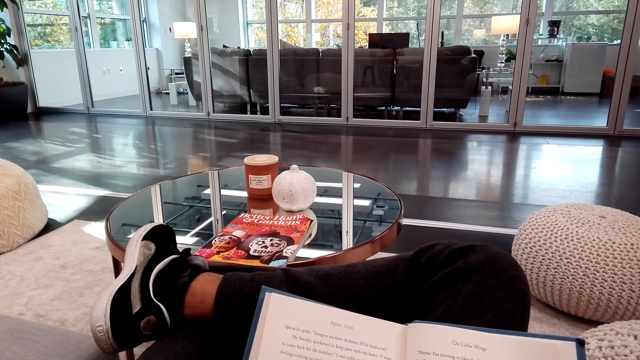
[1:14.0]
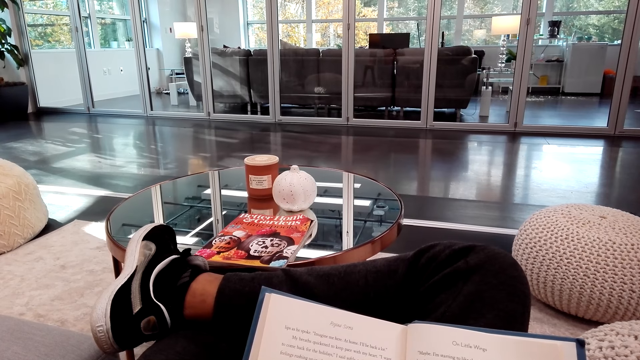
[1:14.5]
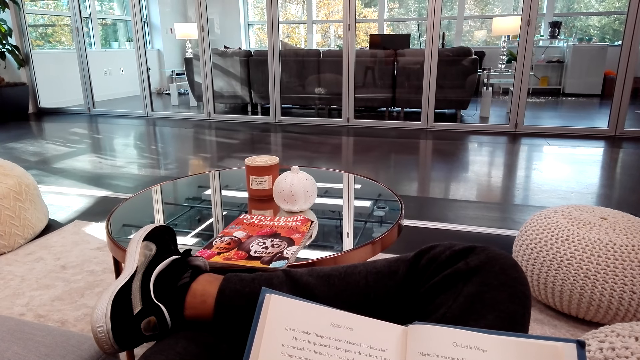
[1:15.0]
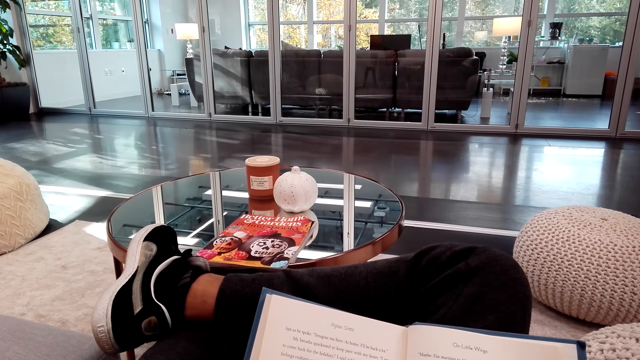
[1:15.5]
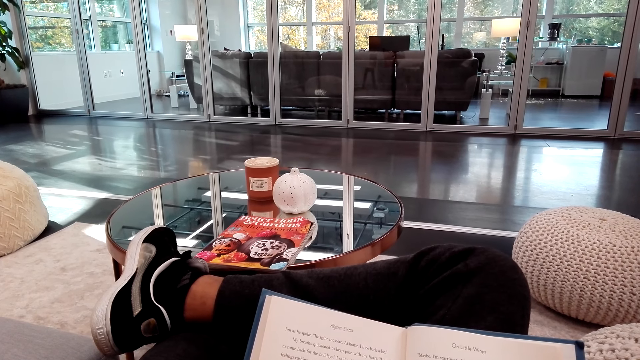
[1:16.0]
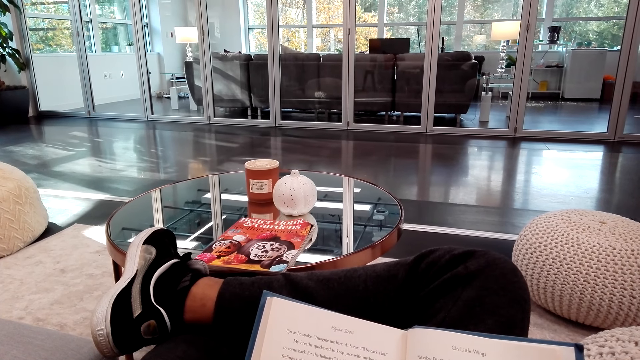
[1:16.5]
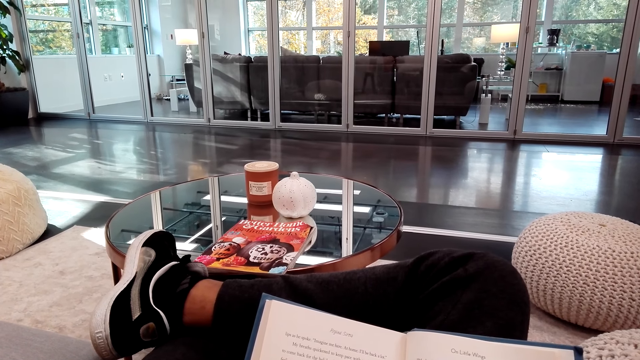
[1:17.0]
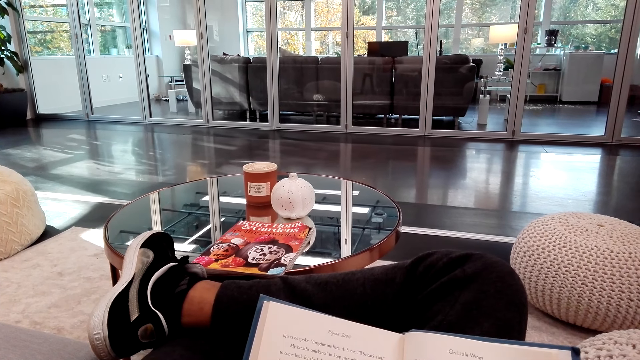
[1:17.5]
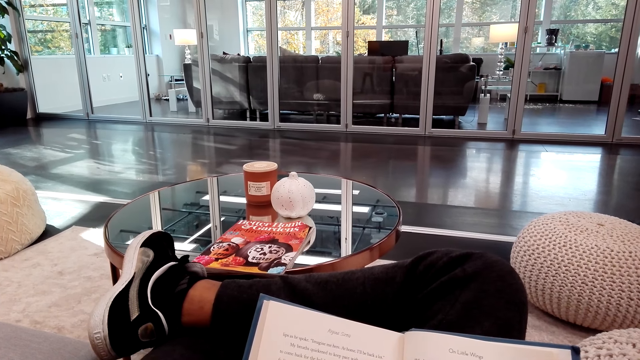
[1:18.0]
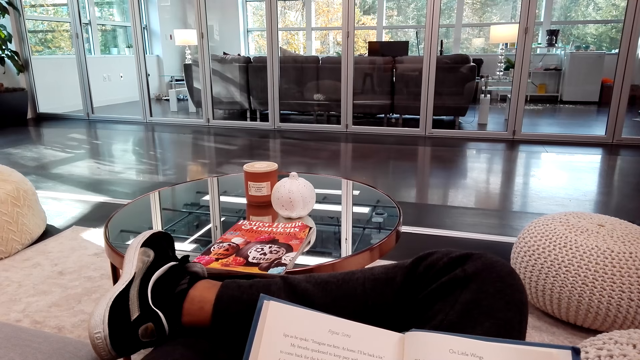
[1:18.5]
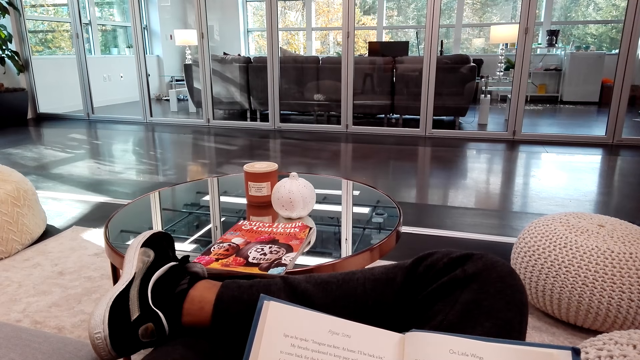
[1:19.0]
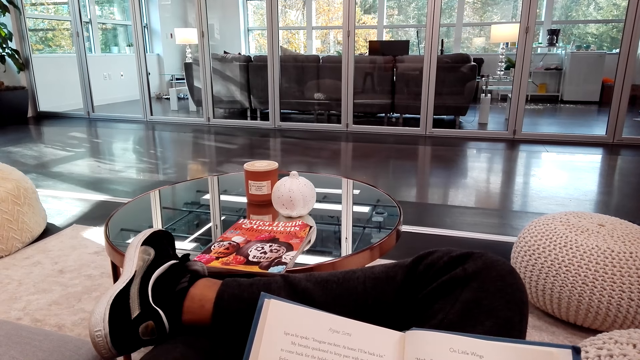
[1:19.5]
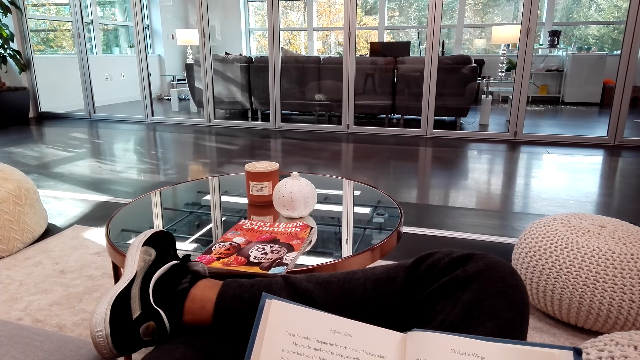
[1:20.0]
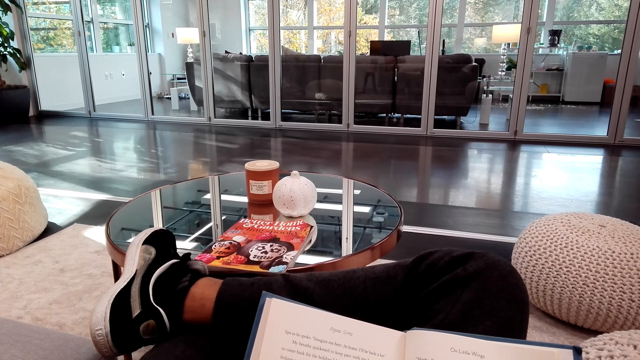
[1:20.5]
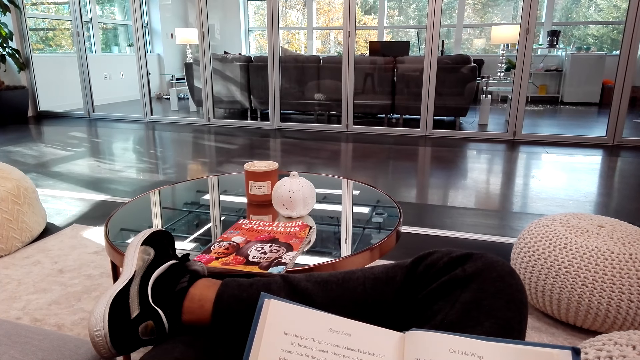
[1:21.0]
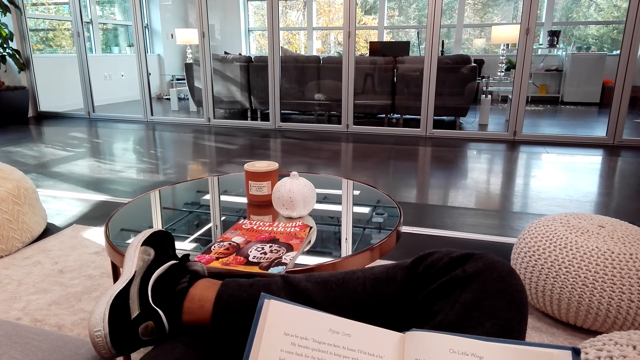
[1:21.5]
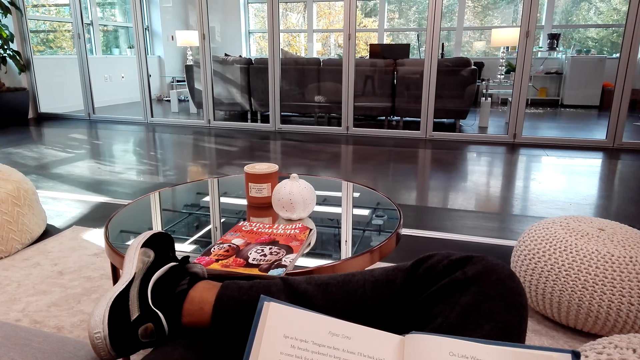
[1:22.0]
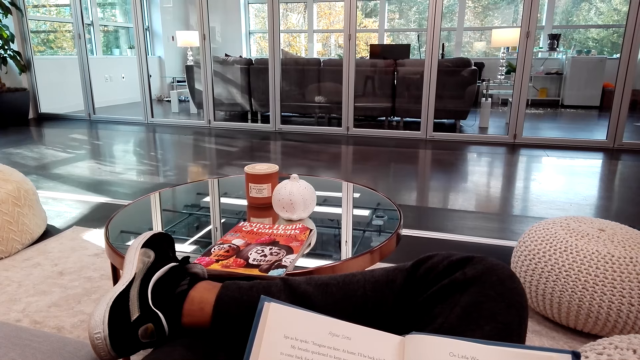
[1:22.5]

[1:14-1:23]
The camera wearer touches the book.

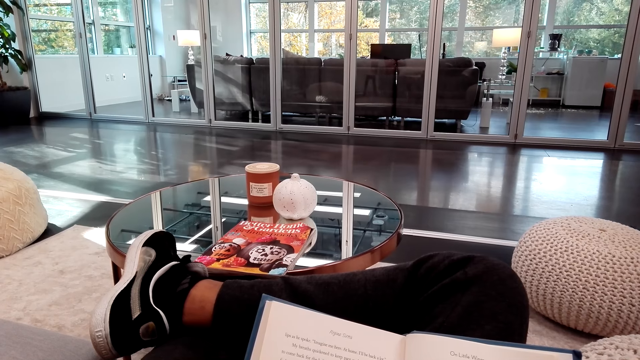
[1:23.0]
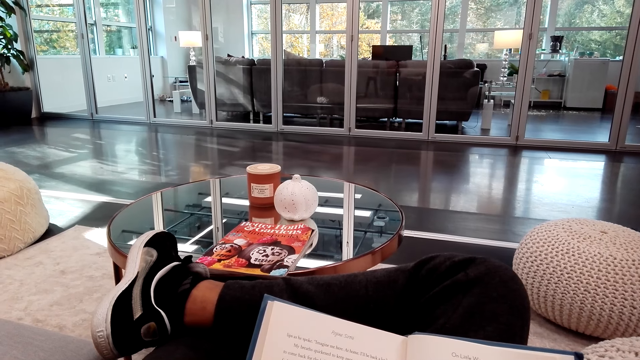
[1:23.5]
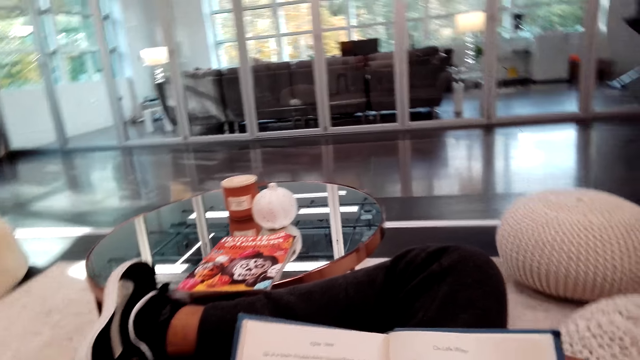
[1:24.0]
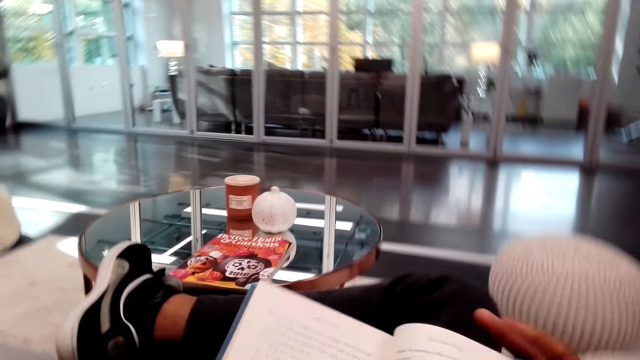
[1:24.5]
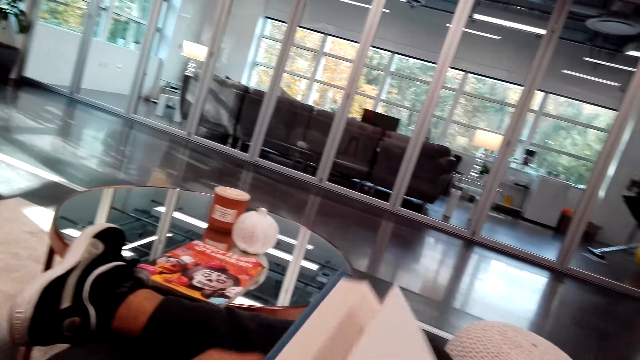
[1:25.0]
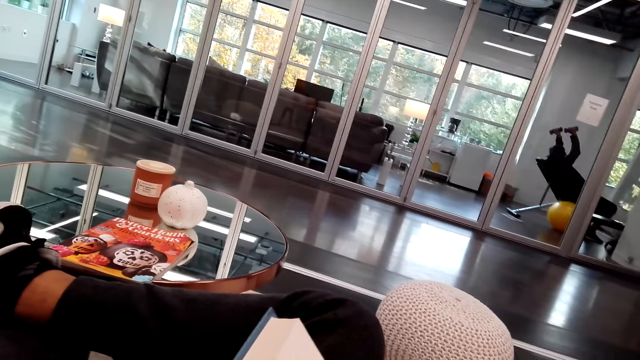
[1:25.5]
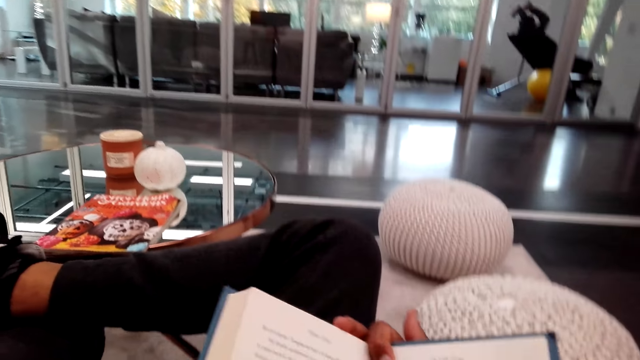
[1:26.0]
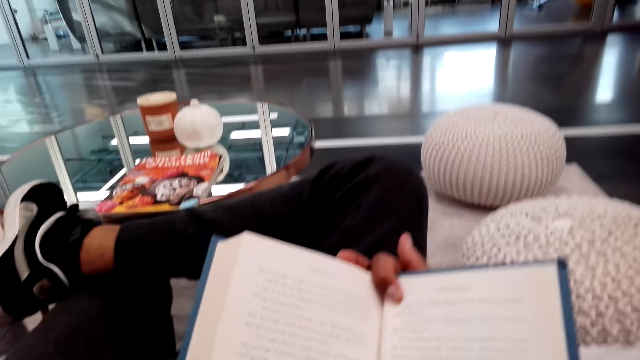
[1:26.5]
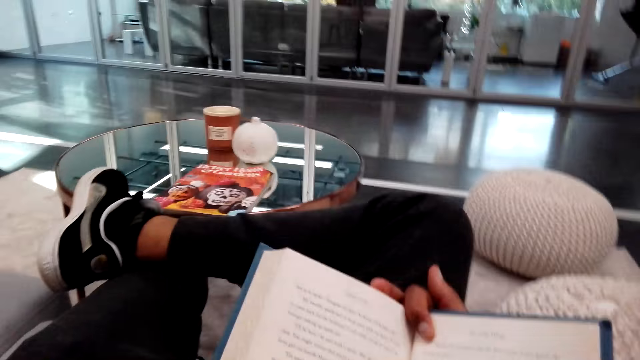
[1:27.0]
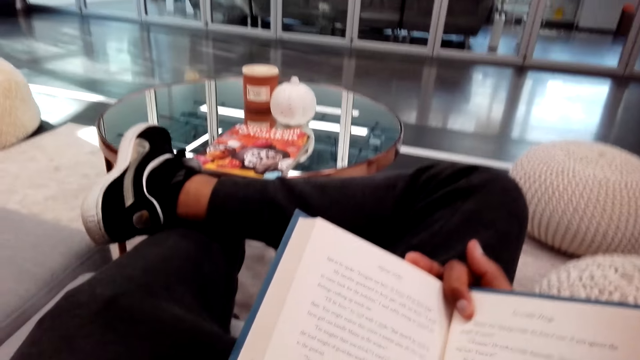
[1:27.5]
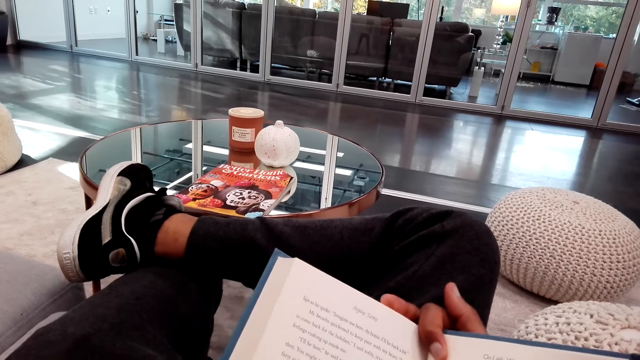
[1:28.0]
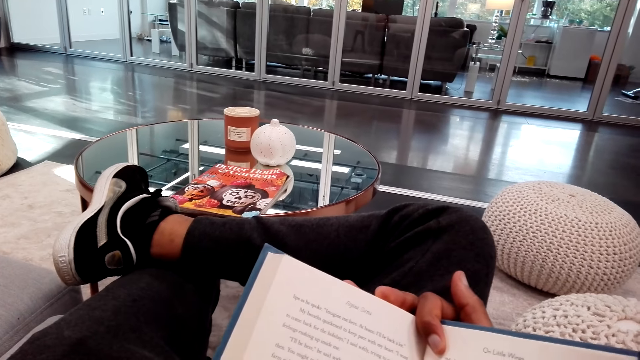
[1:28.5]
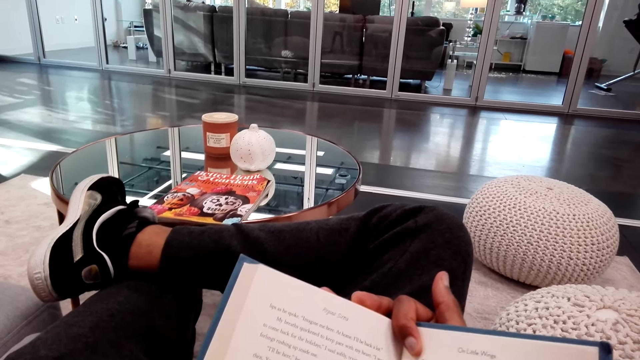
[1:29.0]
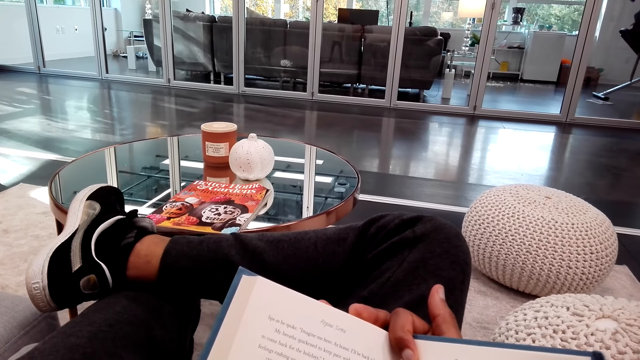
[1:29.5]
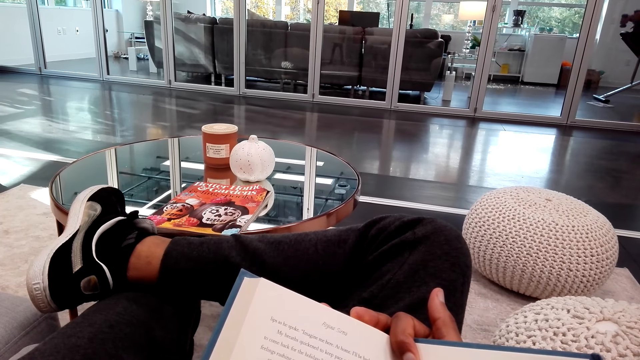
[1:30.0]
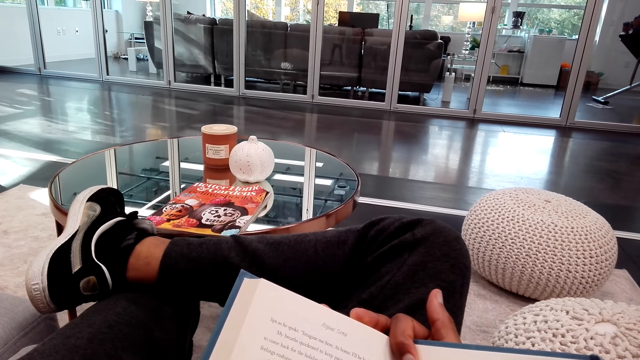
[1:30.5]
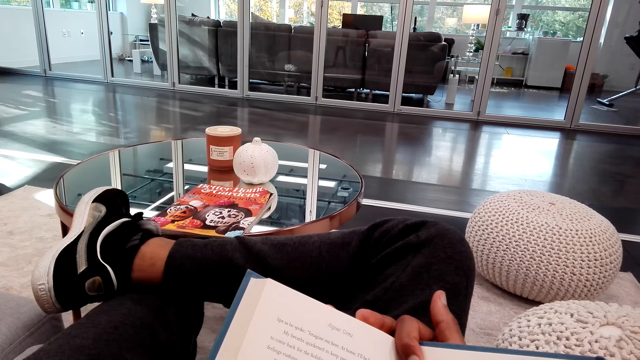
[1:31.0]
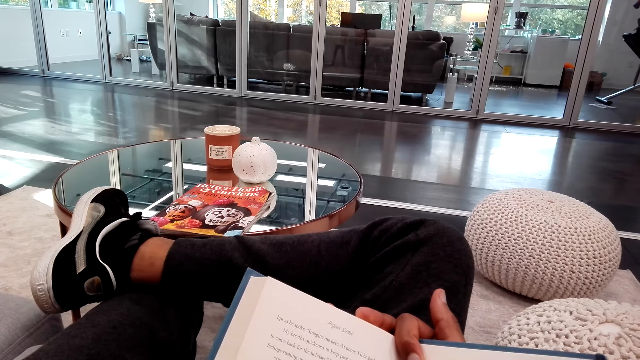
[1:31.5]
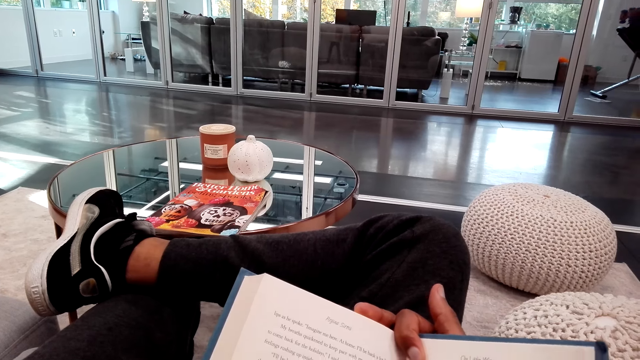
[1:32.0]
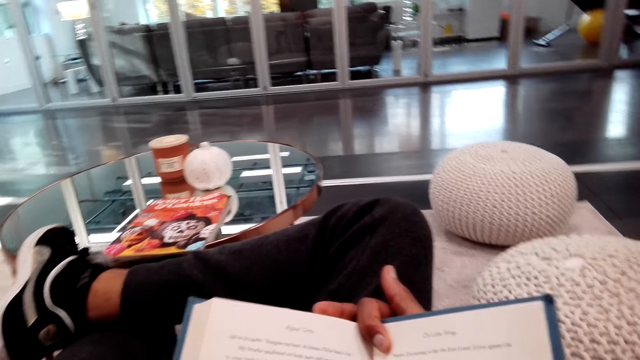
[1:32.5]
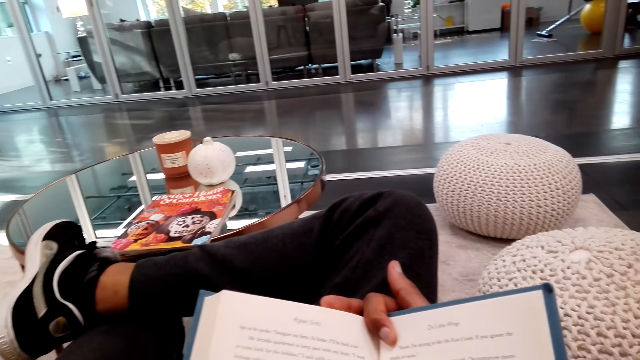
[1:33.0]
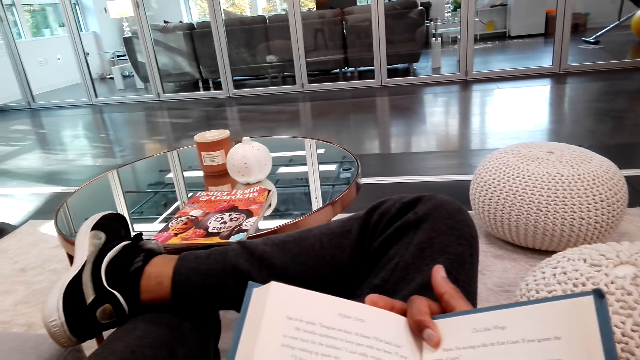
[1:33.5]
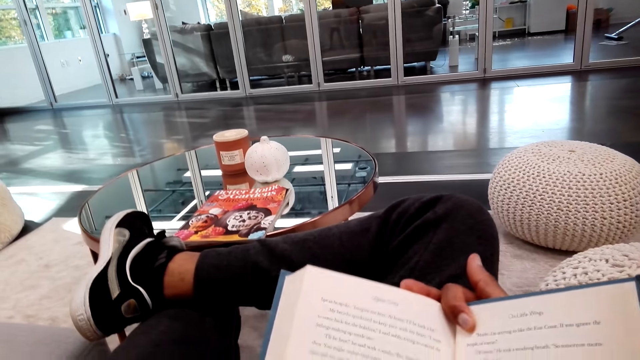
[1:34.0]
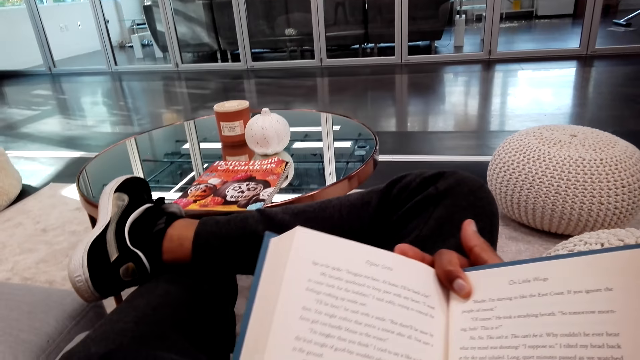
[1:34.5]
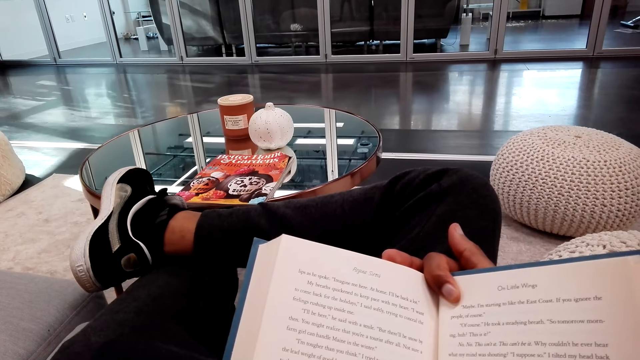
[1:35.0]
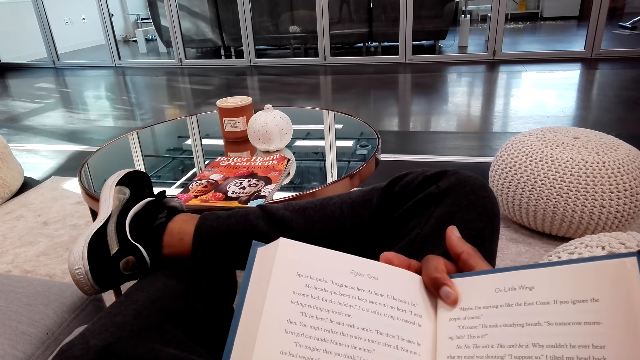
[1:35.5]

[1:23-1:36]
The camera wearer flips the pages. They hold the book. They read the book. They move the book.
